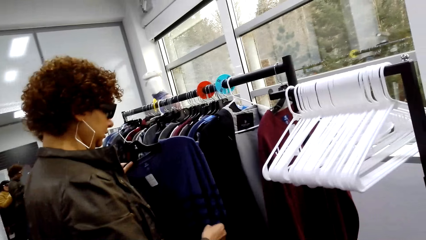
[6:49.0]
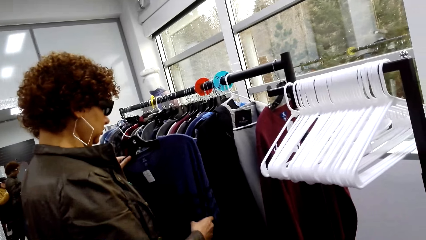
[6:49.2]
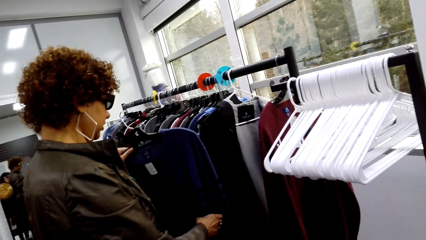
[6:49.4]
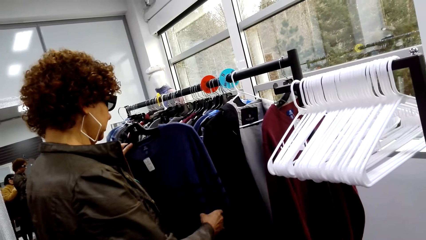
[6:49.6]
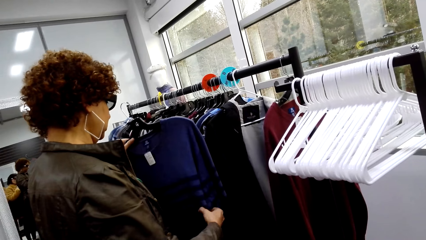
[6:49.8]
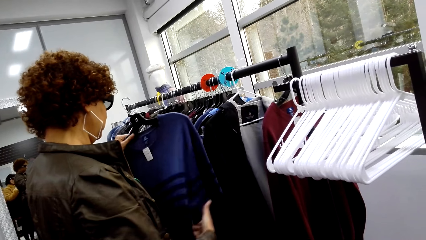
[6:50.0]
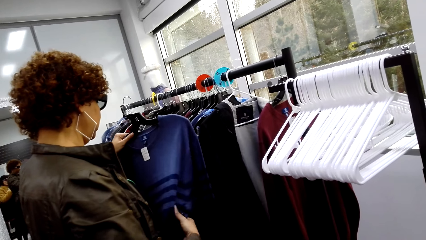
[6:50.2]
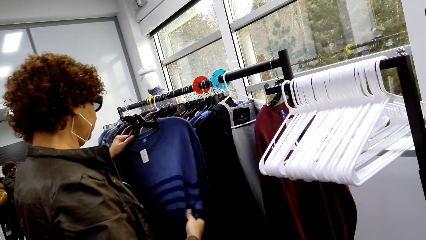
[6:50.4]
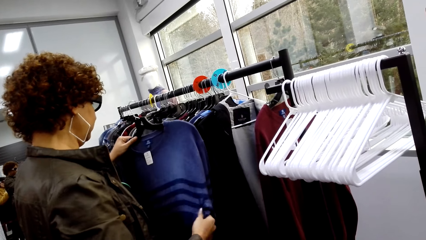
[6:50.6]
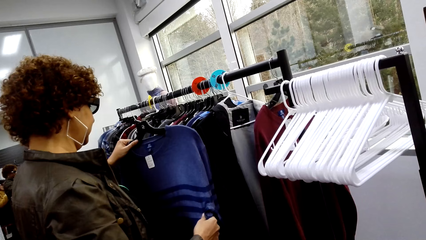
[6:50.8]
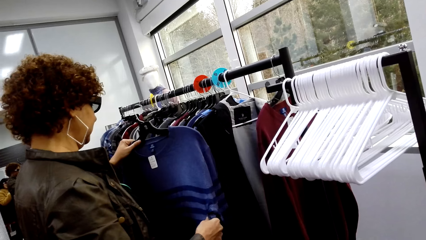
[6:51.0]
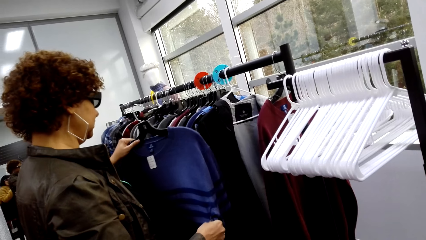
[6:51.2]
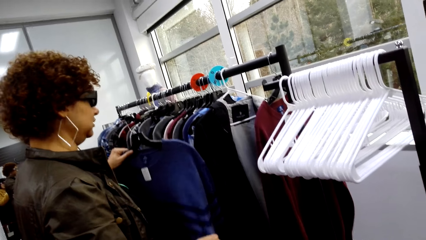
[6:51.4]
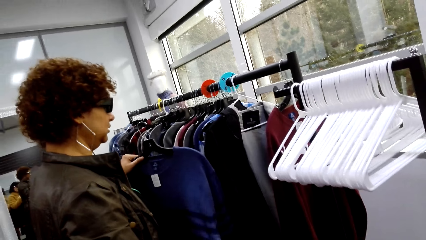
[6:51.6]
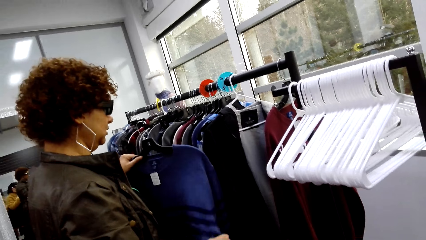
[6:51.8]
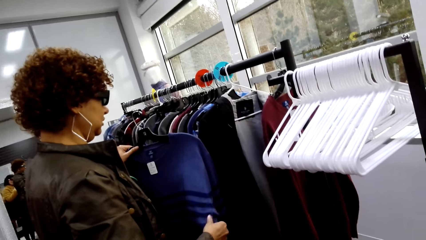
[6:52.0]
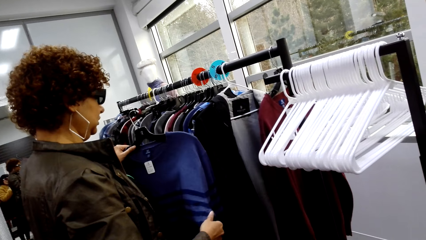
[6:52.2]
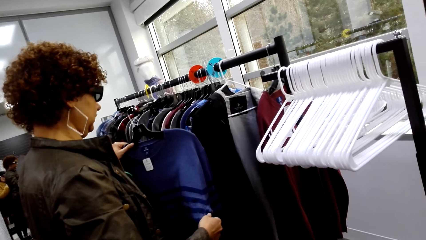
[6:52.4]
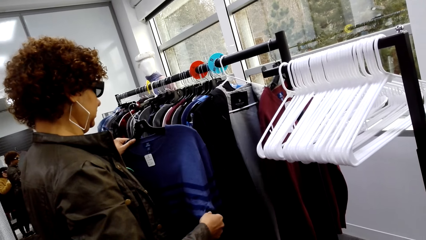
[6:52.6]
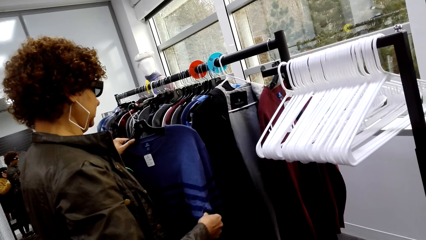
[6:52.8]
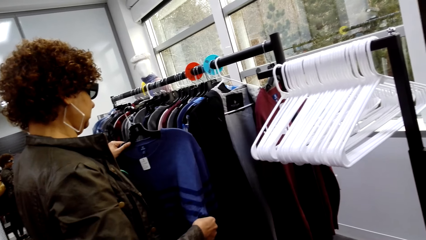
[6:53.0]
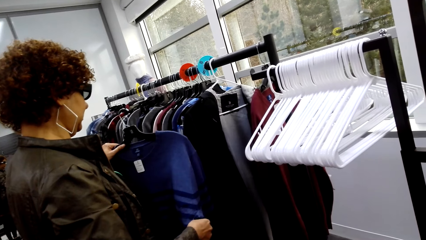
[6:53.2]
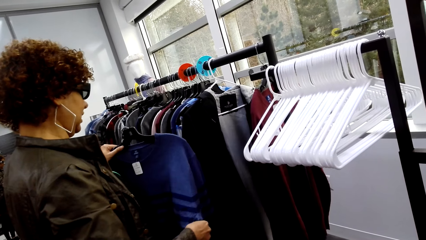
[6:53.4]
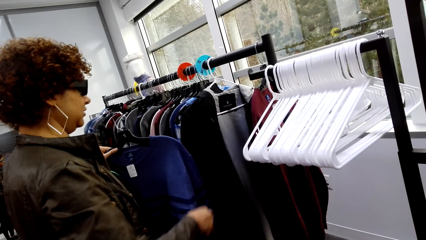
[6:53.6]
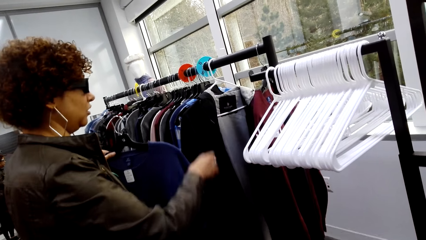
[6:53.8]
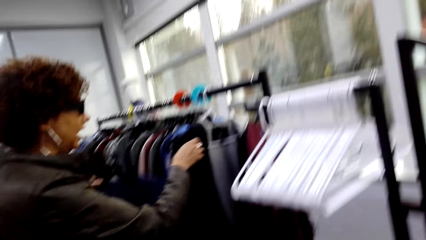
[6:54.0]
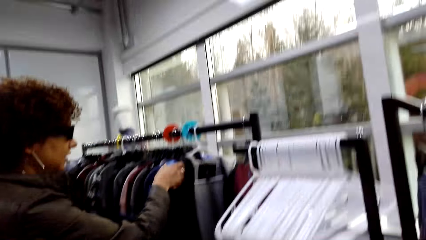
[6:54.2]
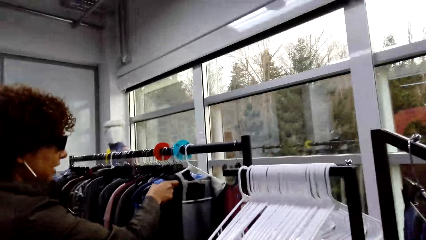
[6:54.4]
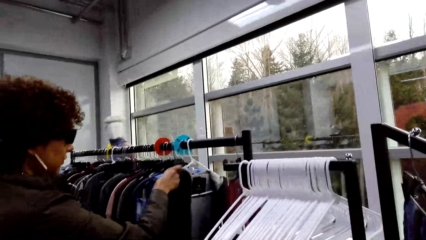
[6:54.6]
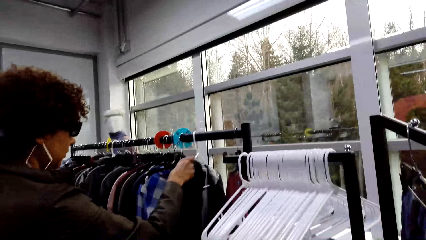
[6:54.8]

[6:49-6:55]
The camera wearer interacts with a woman.

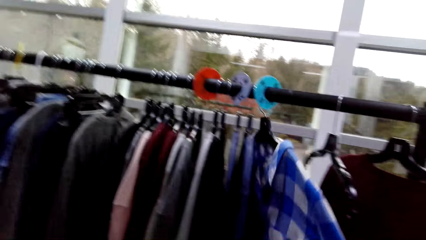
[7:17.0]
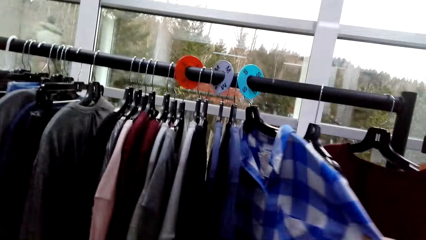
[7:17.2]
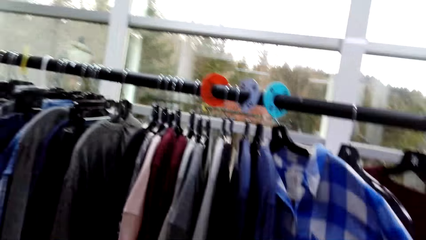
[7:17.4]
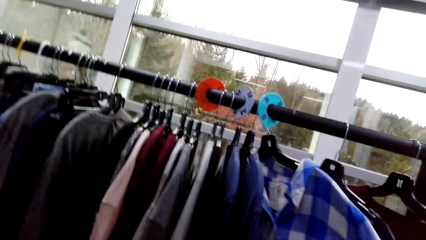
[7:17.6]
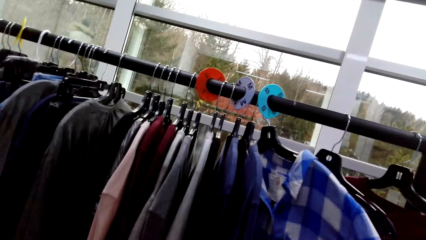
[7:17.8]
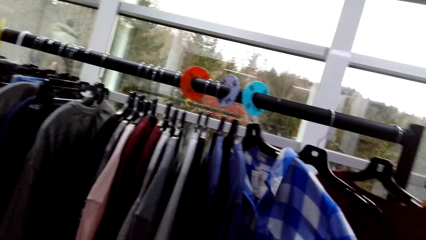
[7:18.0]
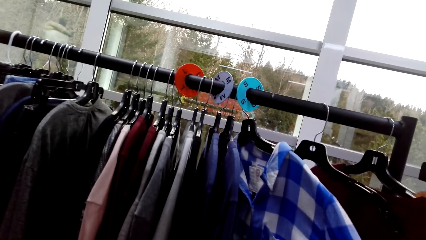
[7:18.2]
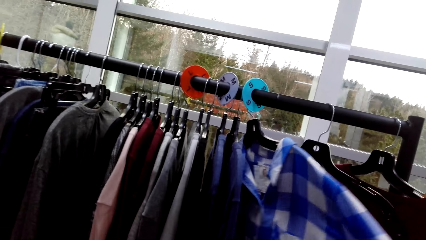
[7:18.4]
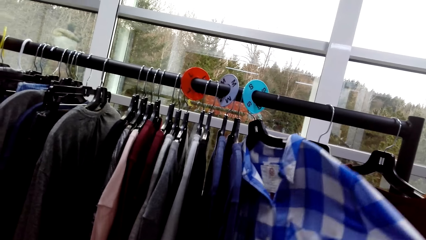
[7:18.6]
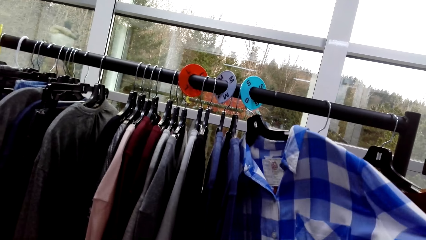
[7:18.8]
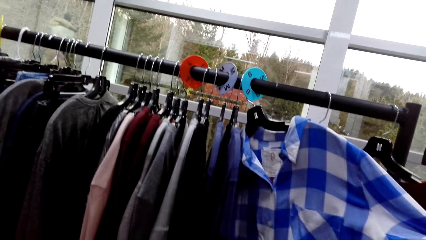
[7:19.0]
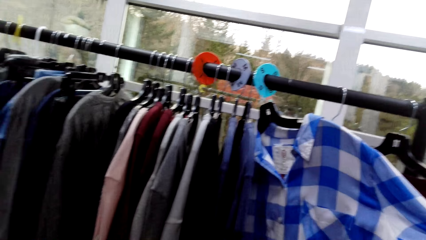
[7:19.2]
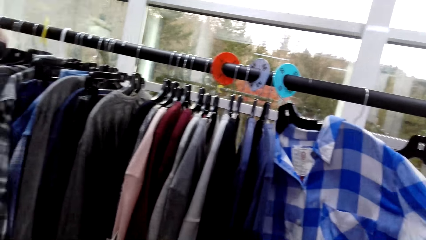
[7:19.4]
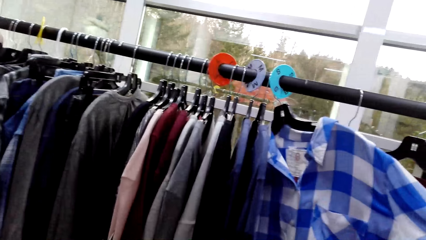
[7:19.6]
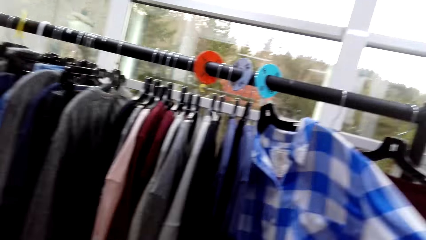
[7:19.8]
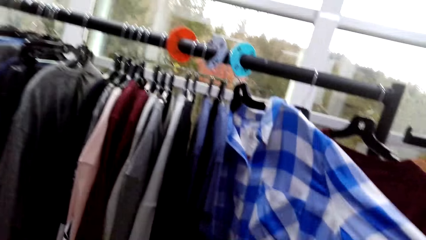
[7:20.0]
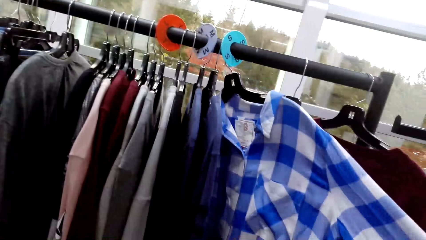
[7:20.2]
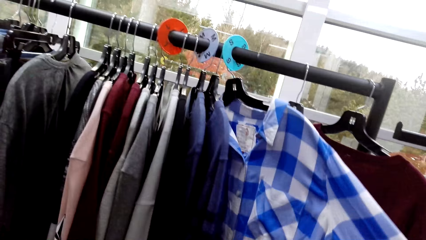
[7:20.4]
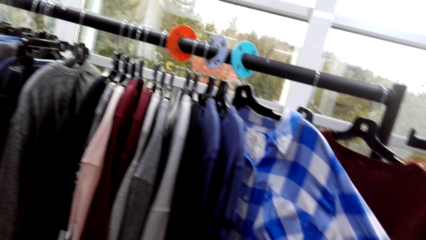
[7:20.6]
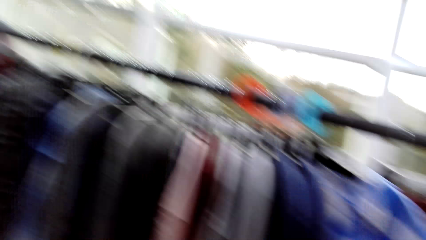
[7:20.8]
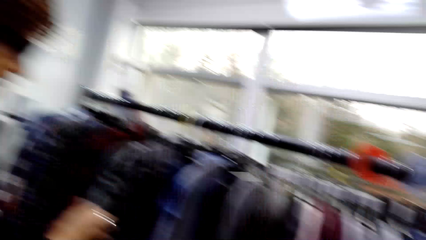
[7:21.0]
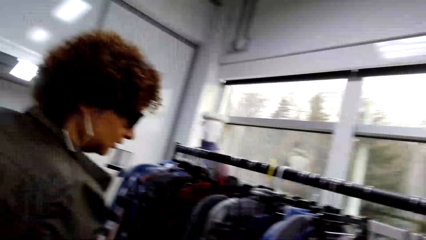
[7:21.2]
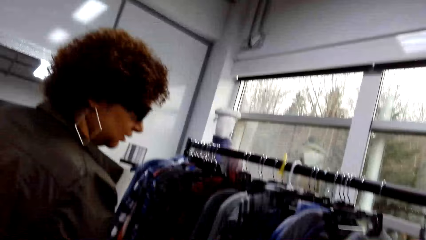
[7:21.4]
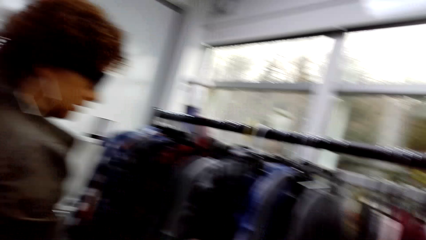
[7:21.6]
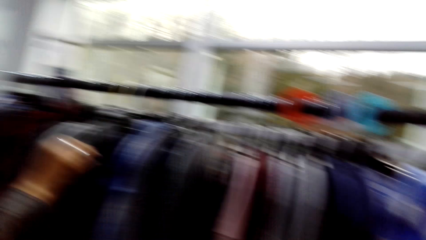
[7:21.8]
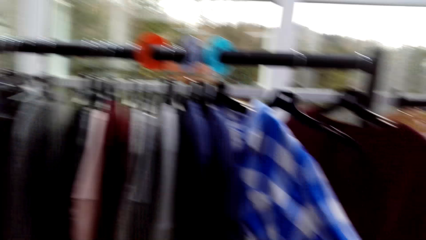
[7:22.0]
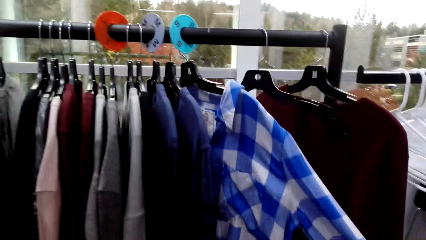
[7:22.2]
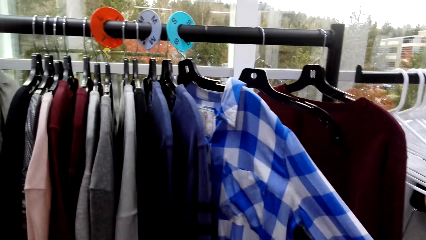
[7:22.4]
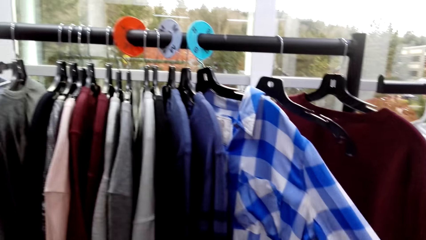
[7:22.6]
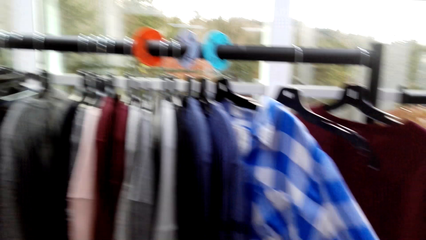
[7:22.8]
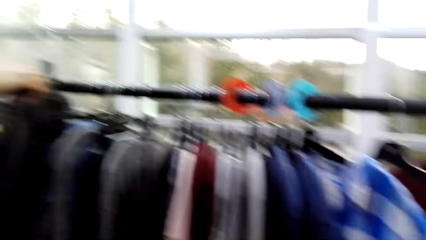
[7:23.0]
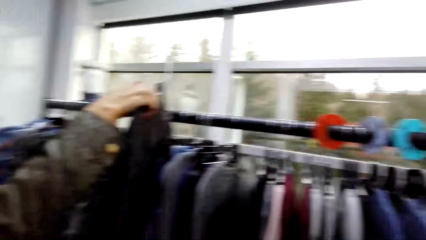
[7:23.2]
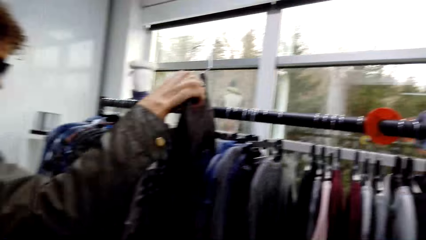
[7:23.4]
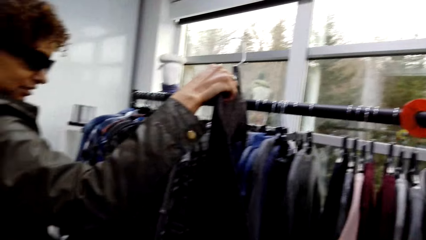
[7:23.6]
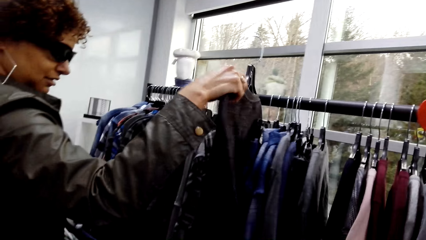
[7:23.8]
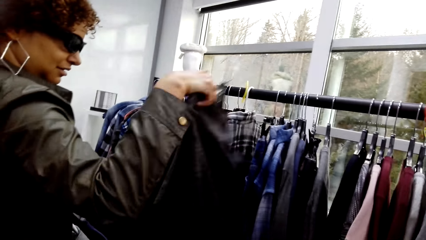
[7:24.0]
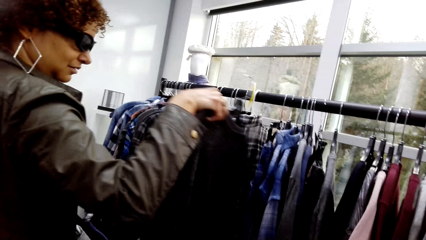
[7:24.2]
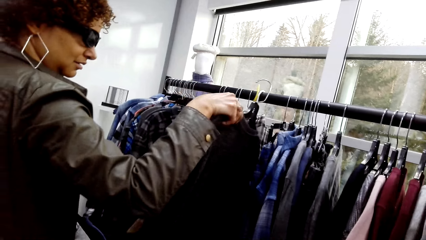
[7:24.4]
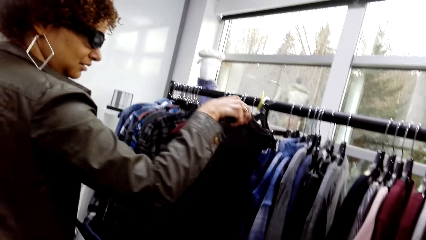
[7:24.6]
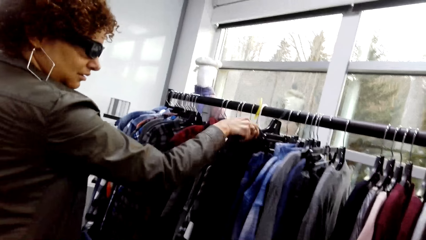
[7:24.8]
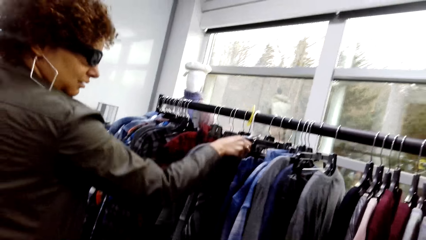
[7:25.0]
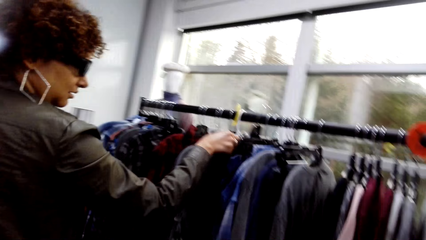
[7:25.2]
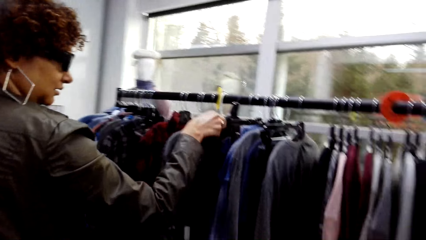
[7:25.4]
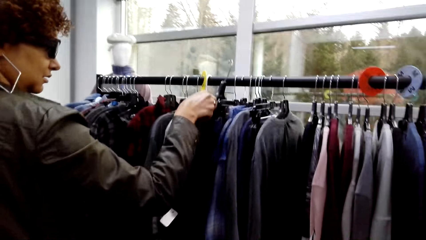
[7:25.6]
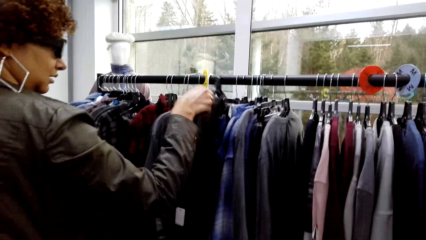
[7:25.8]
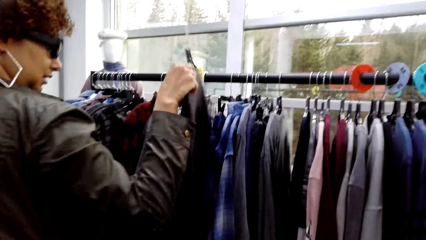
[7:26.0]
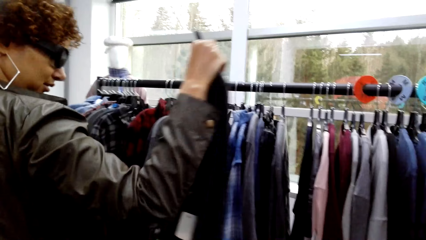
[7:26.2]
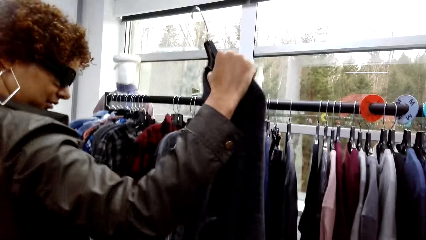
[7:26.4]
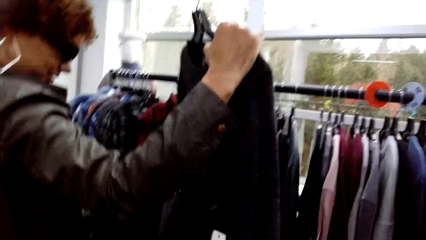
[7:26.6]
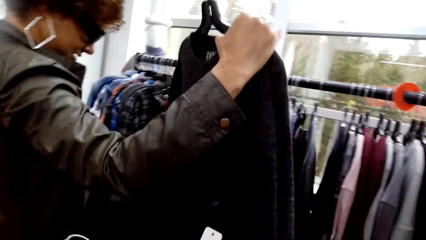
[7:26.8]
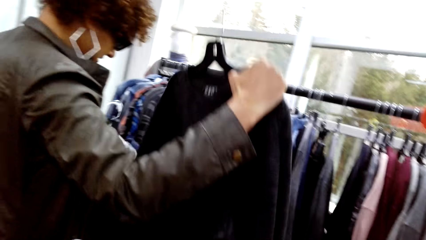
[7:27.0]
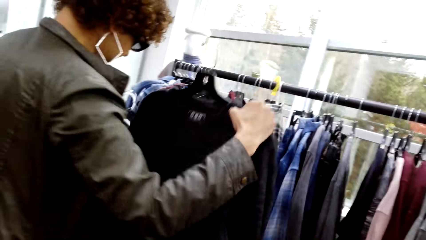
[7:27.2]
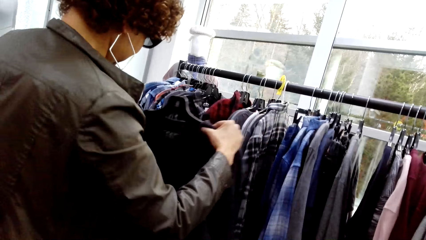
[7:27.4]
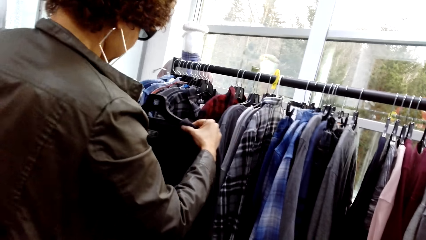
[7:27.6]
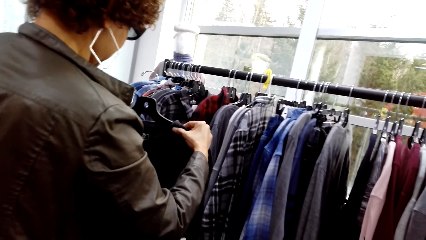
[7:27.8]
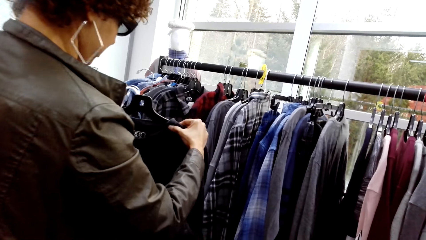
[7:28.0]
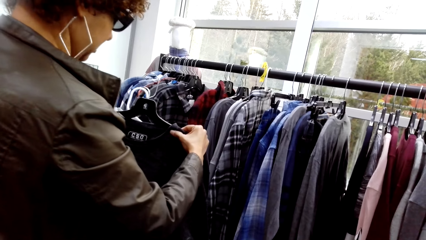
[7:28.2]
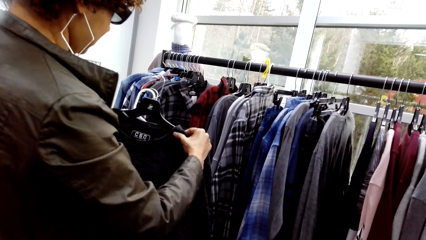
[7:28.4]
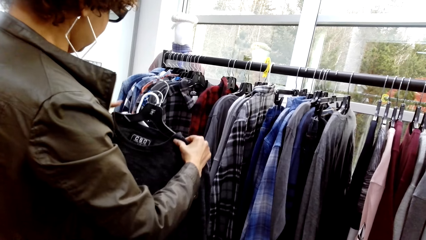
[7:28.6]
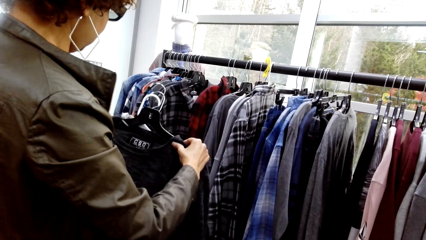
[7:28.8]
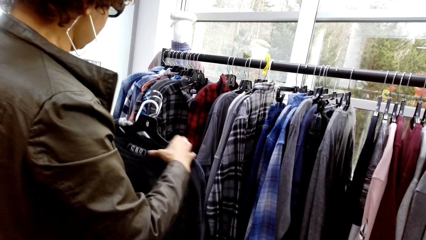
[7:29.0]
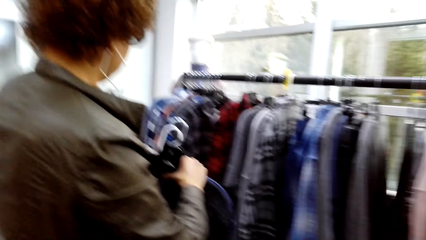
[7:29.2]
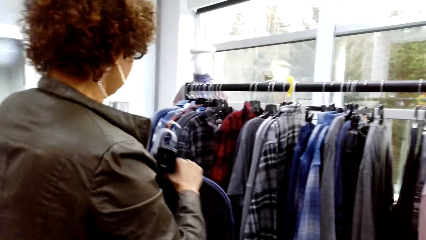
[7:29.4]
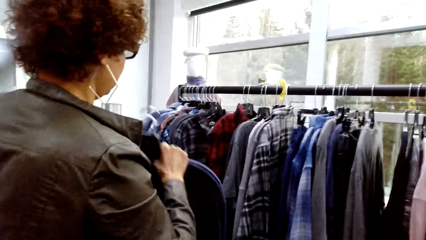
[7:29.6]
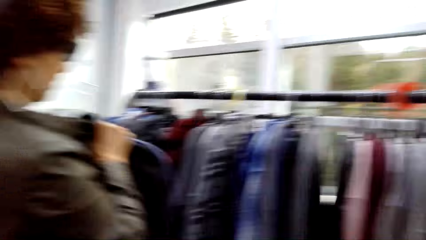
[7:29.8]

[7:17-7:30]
The camera wearer touches a shirt. They pick a sweater.
